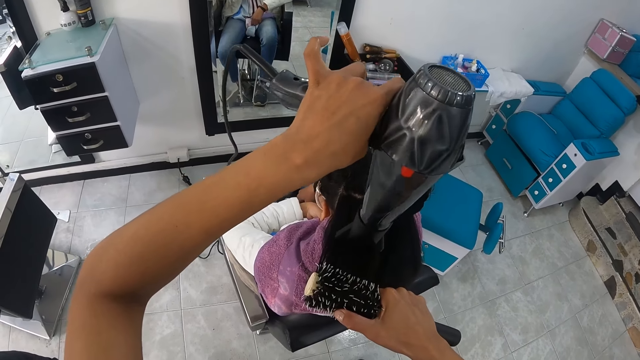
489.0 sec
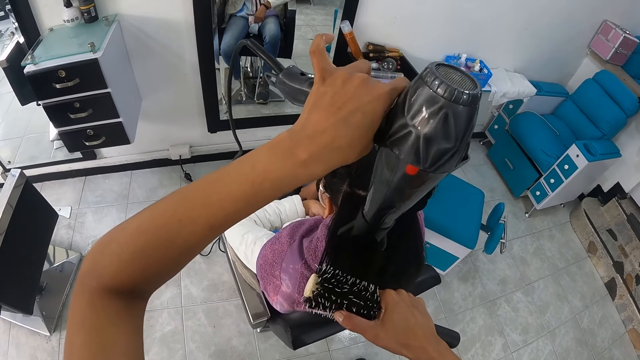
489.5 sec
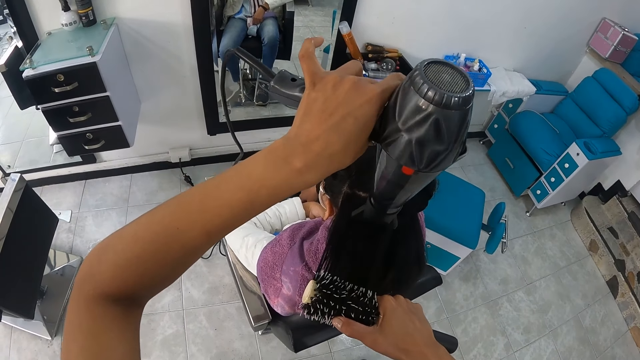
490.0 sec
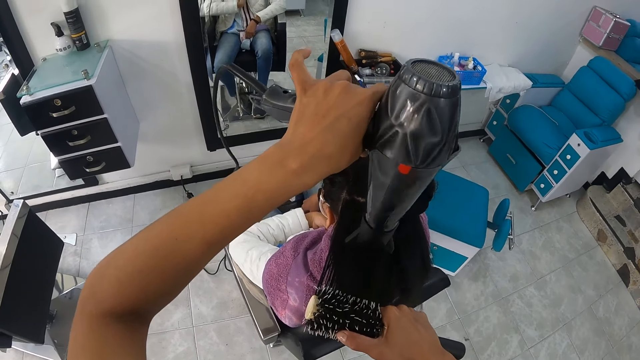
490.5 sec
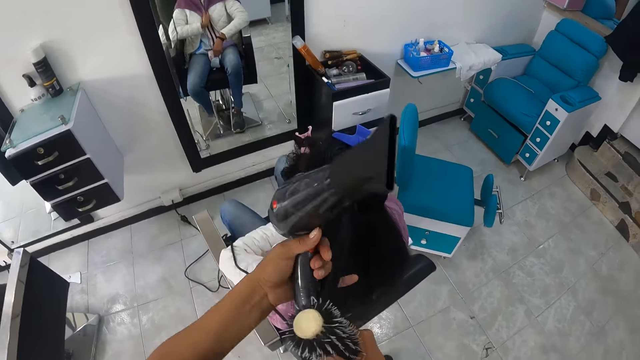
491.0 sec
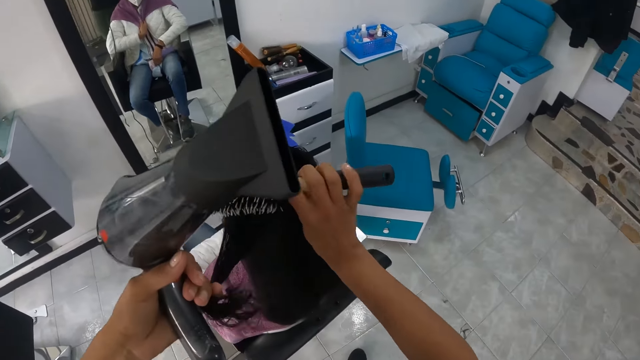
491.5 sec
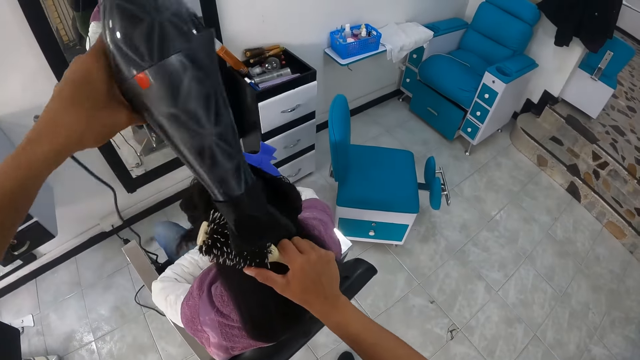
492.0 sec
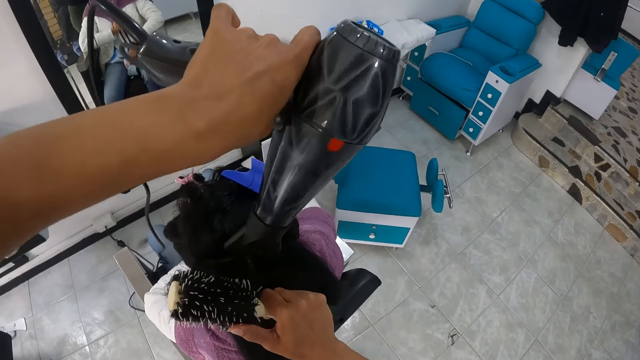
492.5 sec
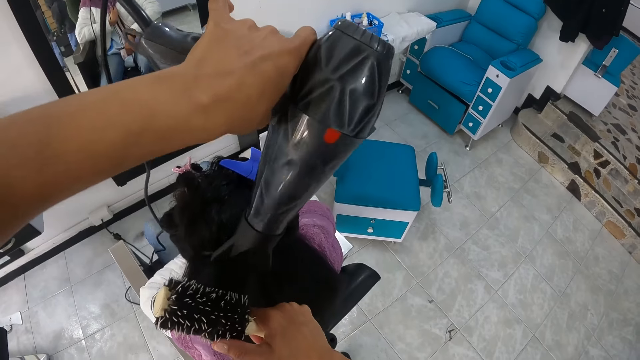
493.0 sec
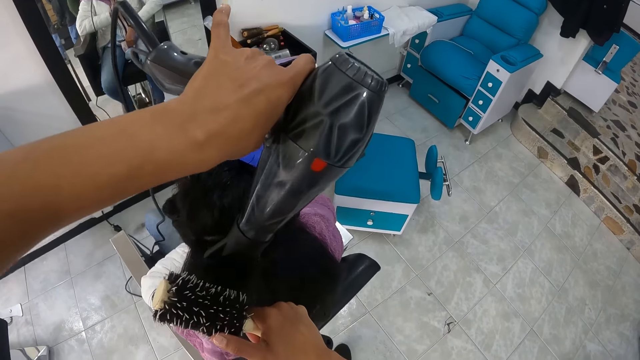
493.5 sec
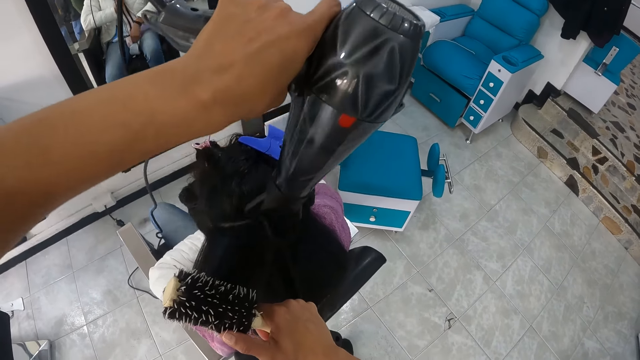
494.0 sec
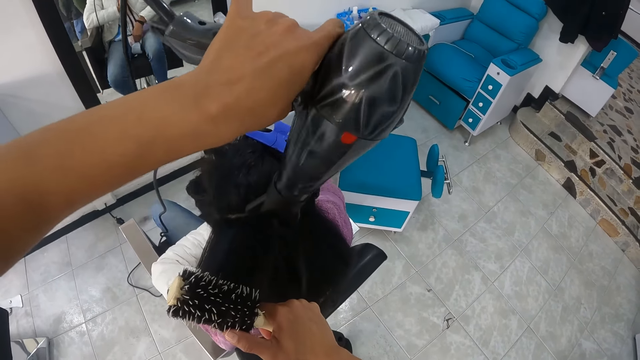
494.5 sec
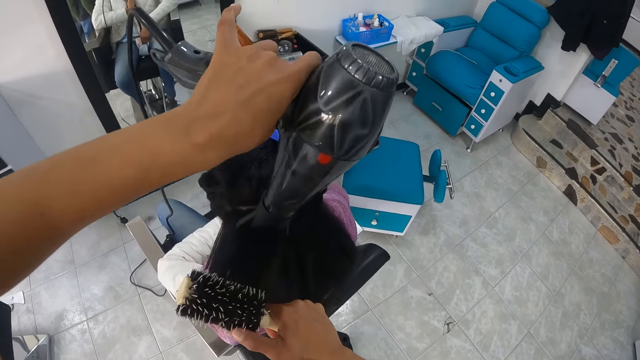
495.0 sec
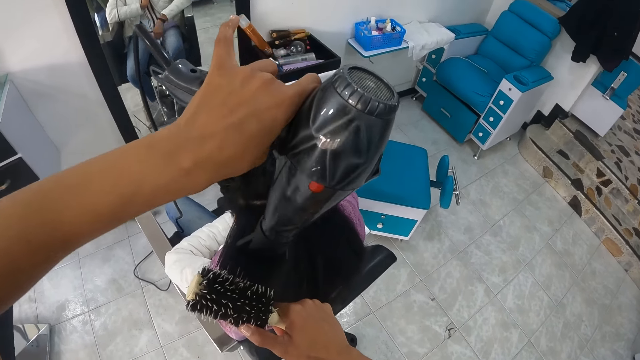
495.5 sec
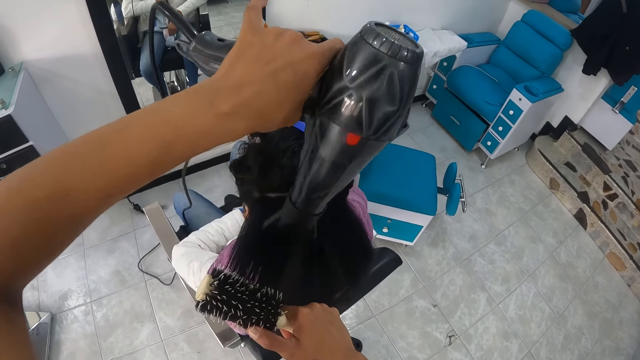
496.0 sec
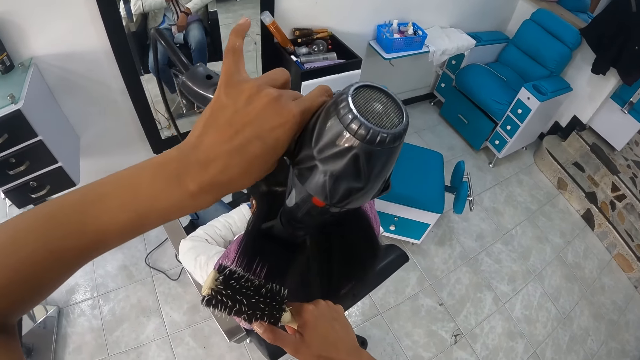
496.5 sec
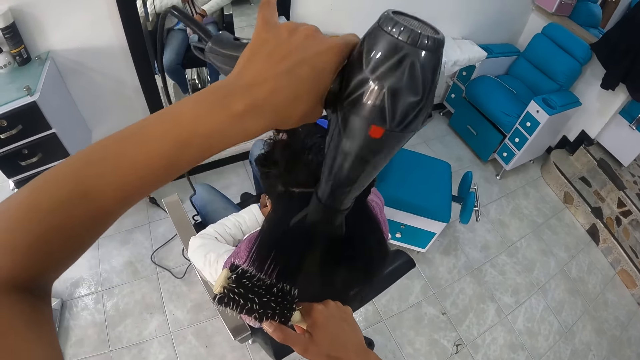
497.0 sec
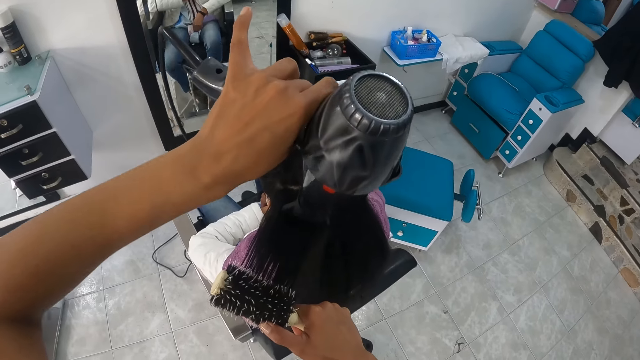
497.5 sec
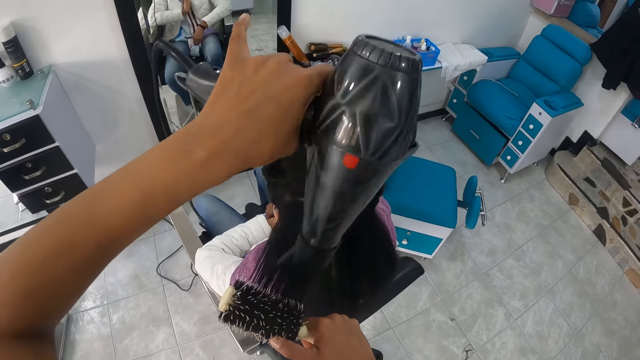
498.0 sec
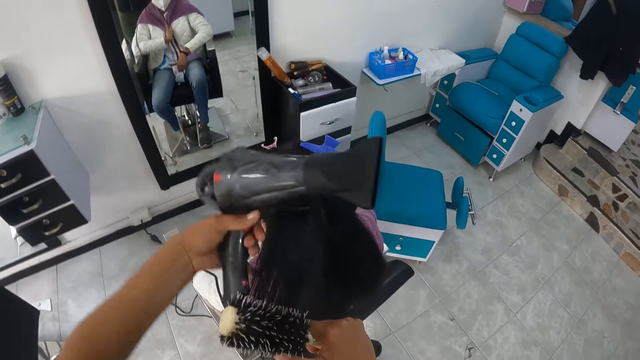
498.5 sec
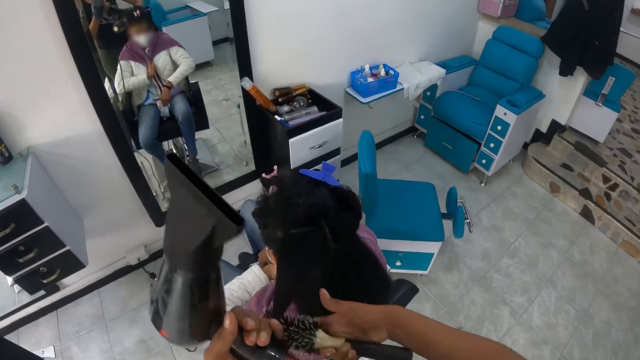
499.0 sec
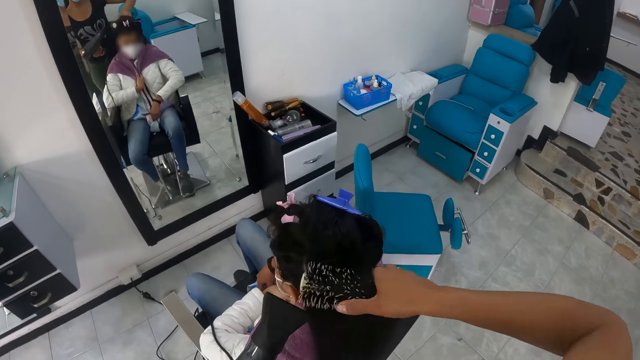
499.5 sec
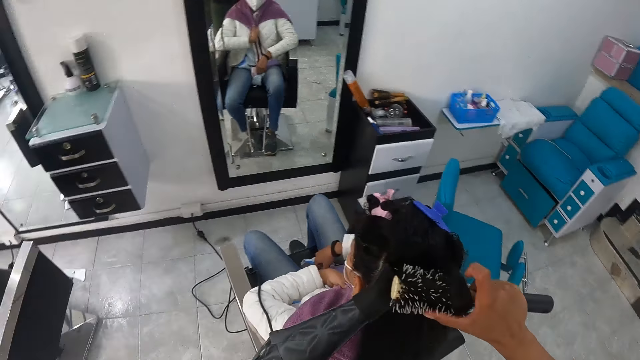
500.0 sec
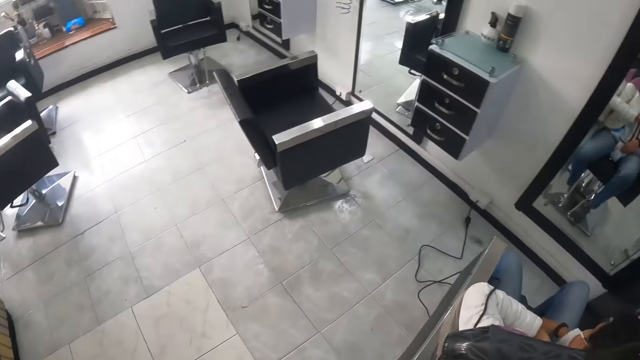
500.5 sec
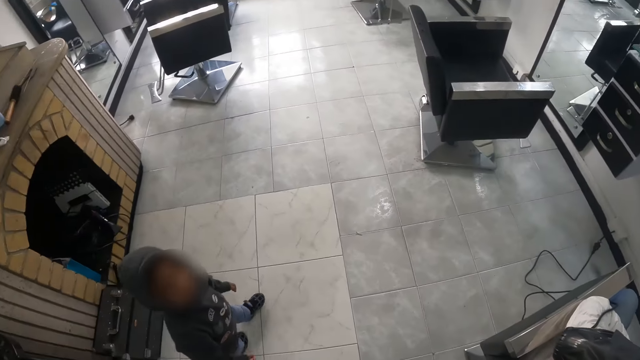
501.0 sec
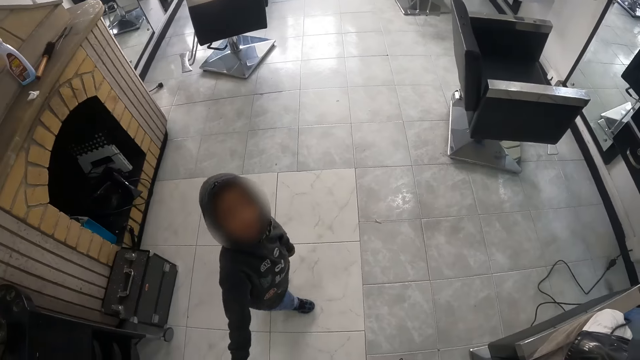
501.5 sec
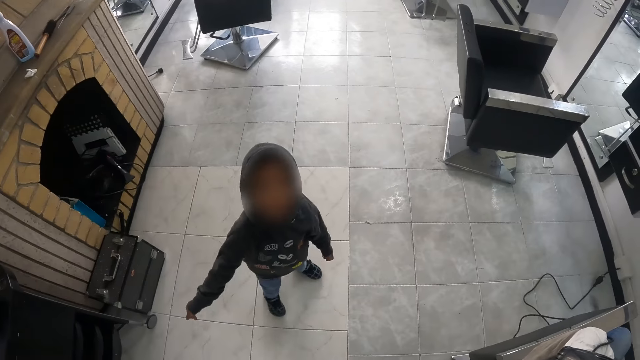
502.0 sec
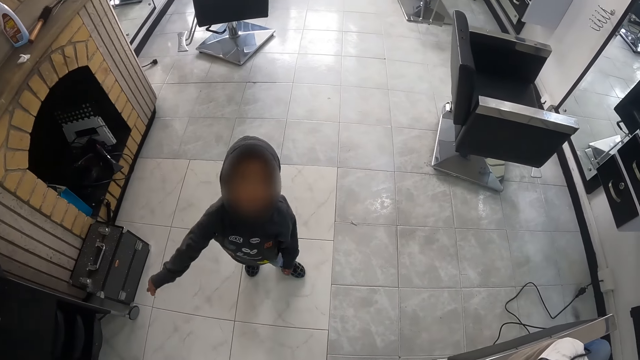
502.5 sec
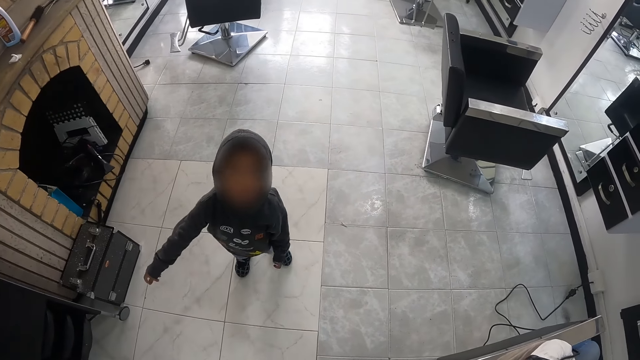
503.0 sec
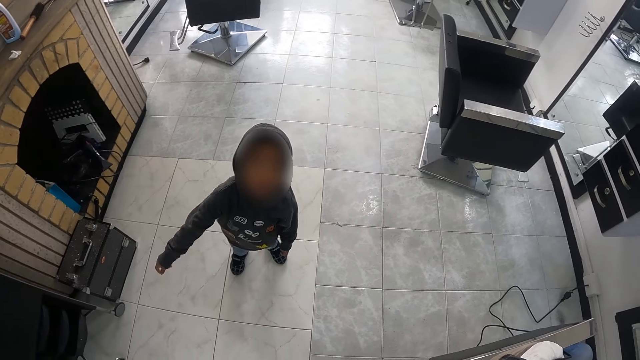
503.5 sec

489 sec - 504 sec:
The camera wearer pulls the portion of the hair of the woman from the round brush in her right hand with her left hand. She holds the blow dryer. She straightens a portion of the hair of the woman from her left hand with the round brush in her right hand. She holds the hair with the comb. She uses the hair dryer in her left hand on the portion of the hair of the woman. She pulls the portion of the hair of the woman from the round brush in her right hand with her left hand. She holds the blow dryer. She straightens a portion of the hair of the woman from her left hand with the round brush in her right hand. She holds the hair with the comb. She uses the hair dryer in her left hand on the portion of the hair of the woman. She looks at the woman.

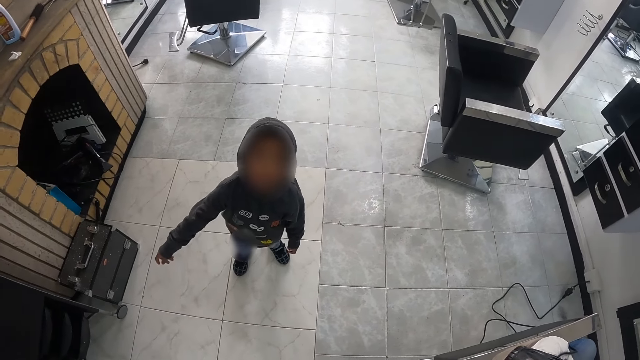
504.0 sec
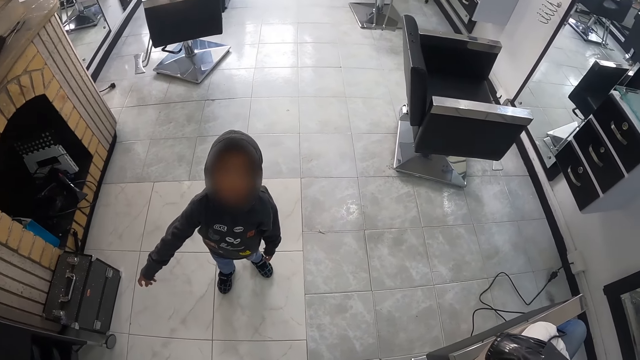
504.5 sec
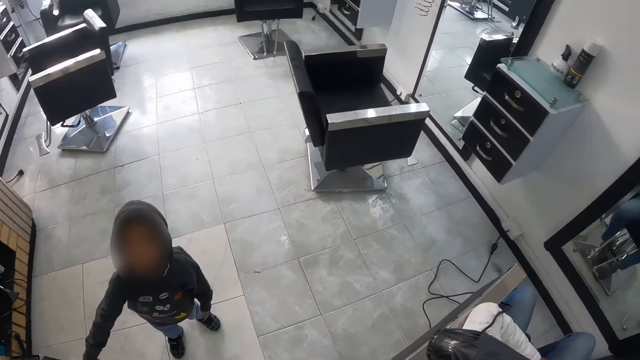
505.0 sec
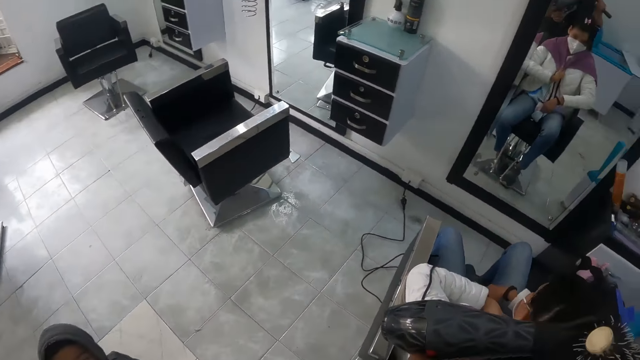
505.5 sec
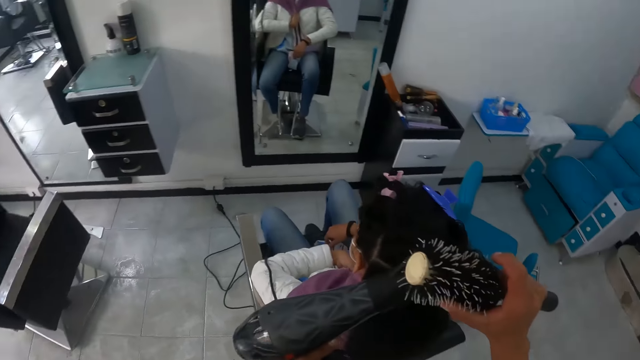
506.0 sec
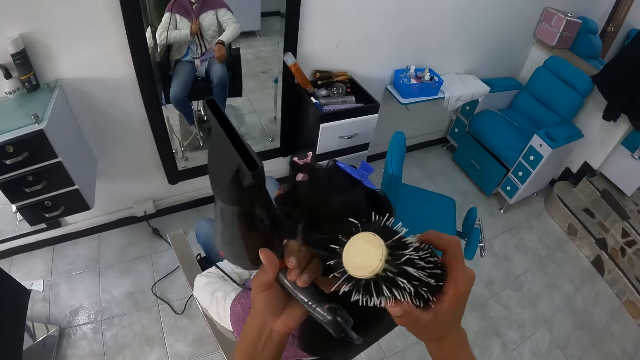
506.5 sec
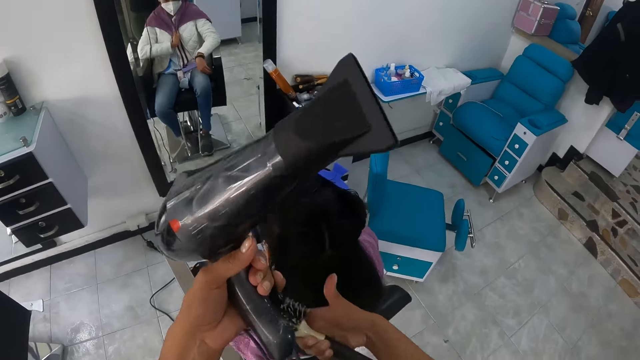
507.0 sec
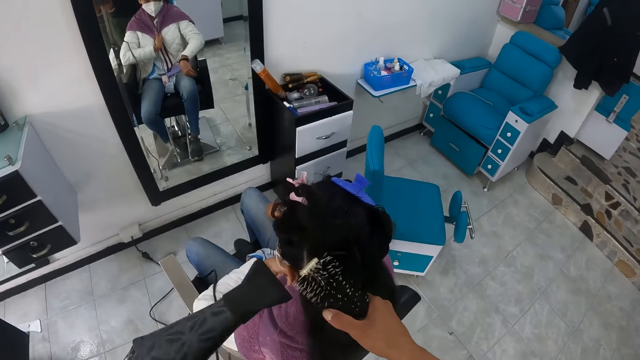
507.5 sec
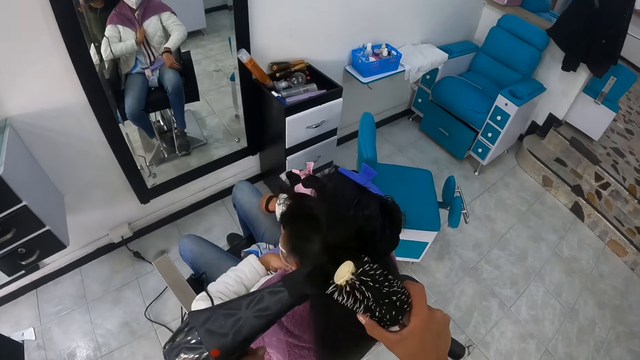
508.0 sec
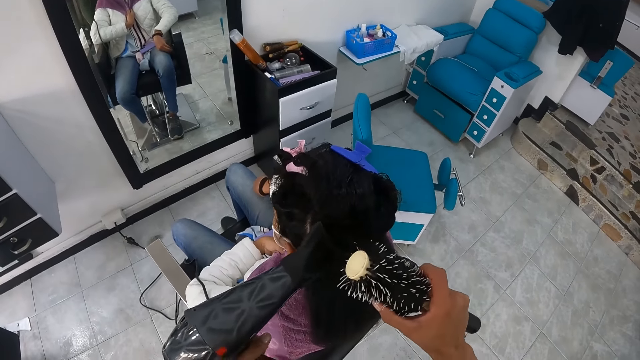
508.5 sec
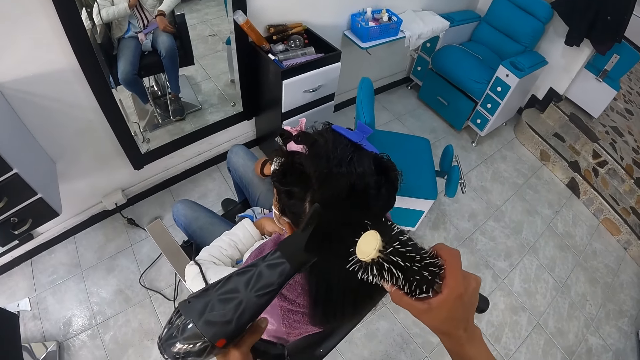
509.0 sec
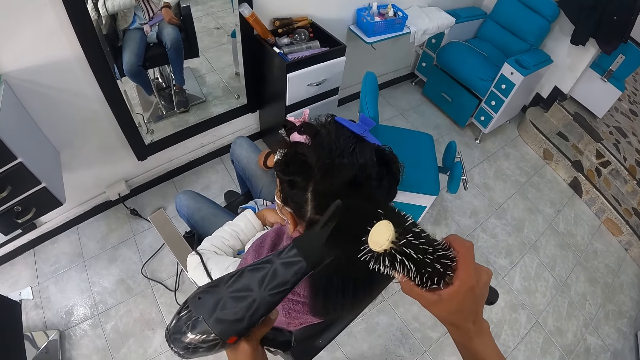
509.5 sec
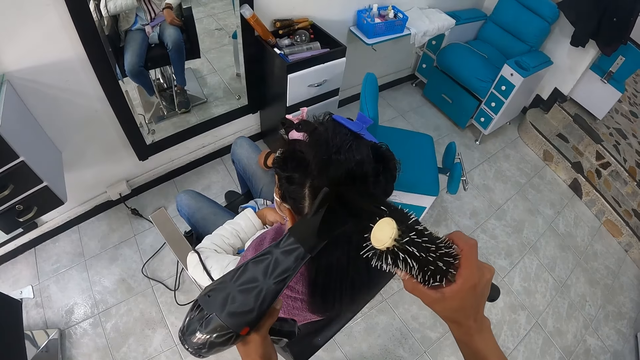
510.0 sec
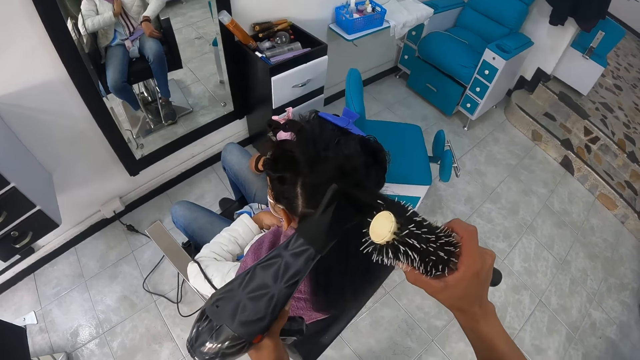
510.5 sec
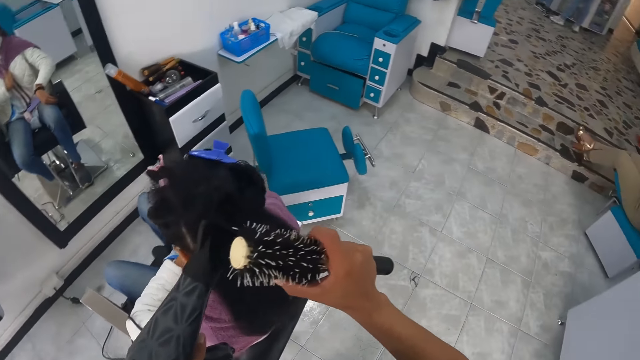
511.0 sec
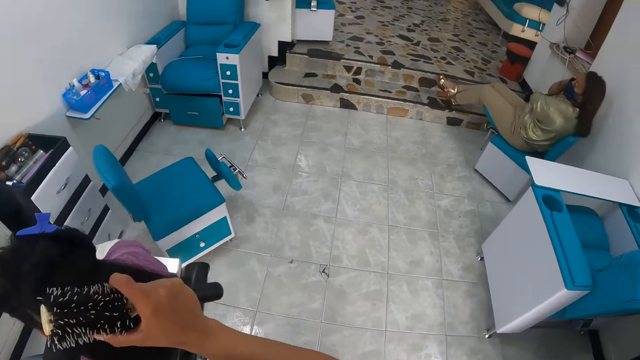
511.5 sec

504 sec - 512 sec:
The camera wearer pulls the portion of the hair of the woman from the round brush in her right hand with her left hand. She holds the blow dryer. She straightens a portion of the hair of the woman from her left hand with the round brush in her right hand. She holds the hair with the comb. She uses the hair dryer in her left hand on the portion of the hair of the woman.
